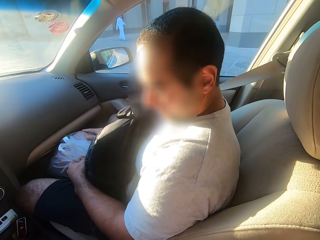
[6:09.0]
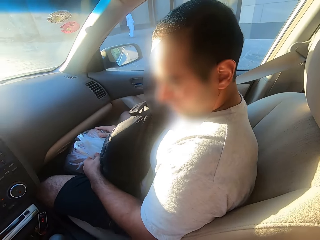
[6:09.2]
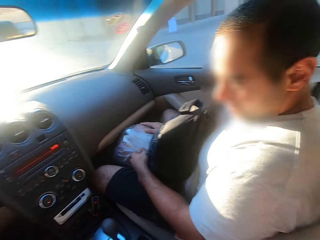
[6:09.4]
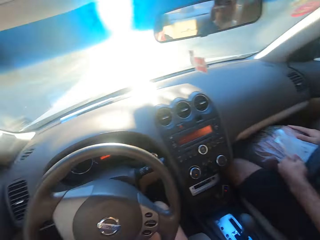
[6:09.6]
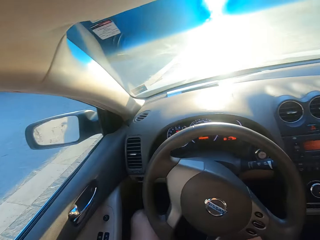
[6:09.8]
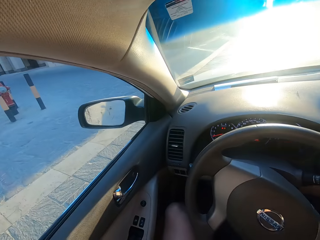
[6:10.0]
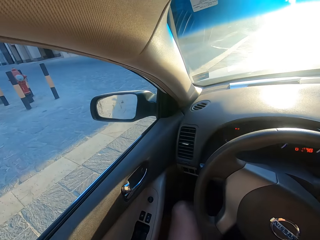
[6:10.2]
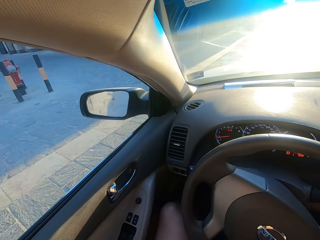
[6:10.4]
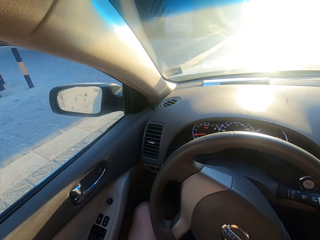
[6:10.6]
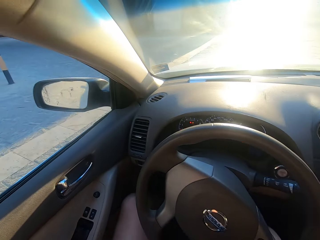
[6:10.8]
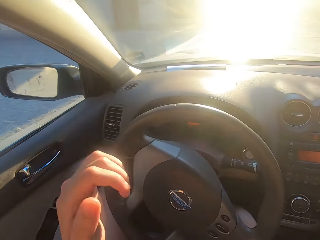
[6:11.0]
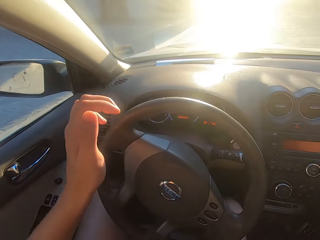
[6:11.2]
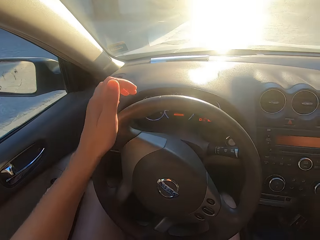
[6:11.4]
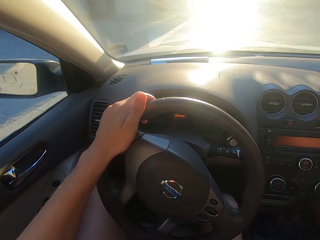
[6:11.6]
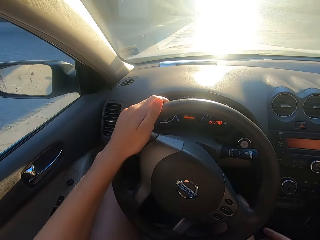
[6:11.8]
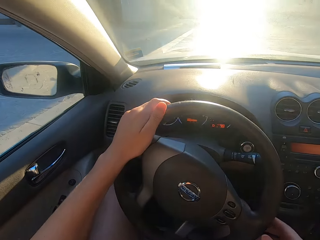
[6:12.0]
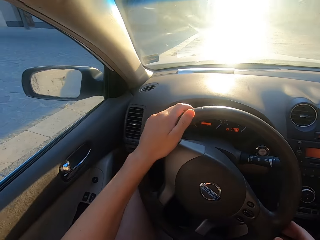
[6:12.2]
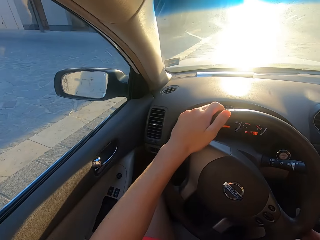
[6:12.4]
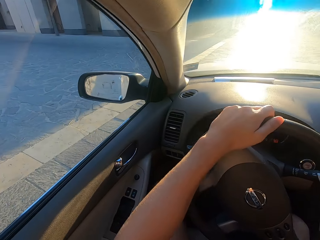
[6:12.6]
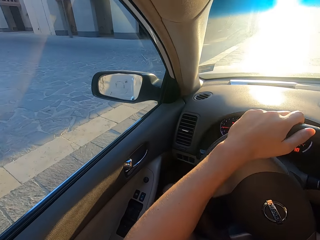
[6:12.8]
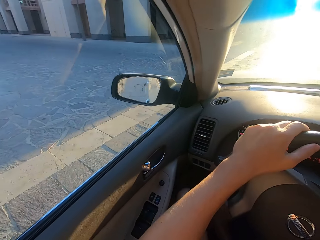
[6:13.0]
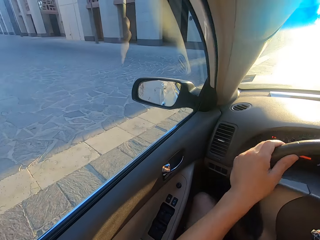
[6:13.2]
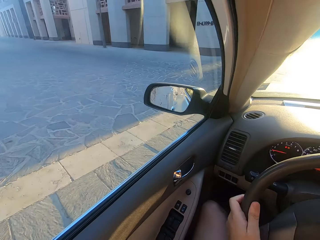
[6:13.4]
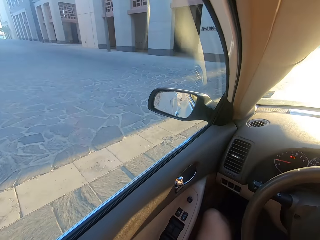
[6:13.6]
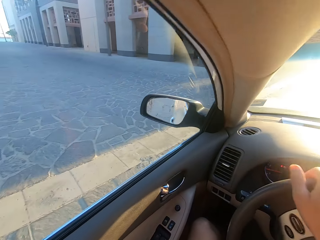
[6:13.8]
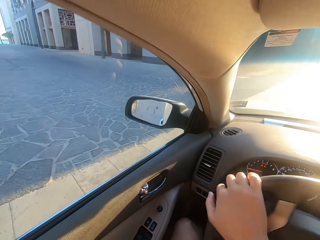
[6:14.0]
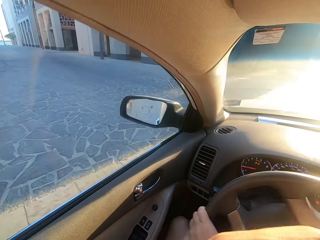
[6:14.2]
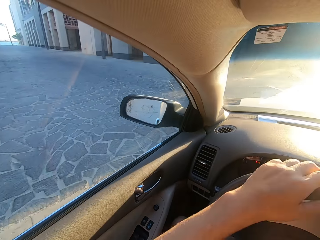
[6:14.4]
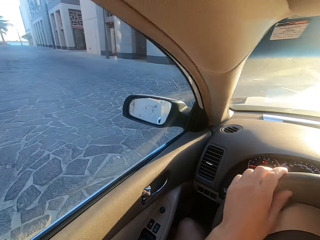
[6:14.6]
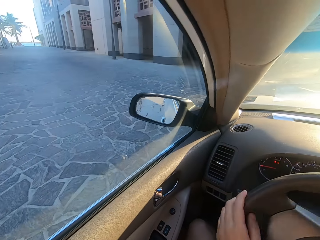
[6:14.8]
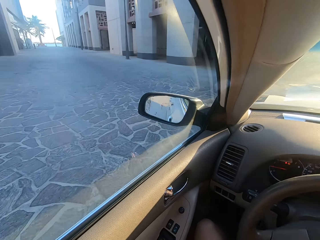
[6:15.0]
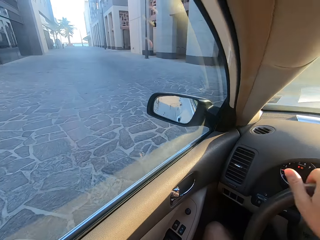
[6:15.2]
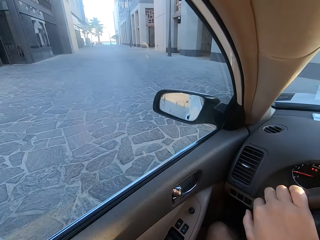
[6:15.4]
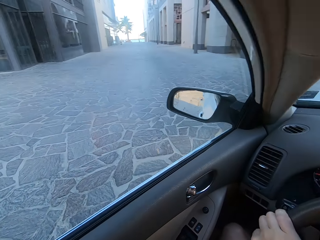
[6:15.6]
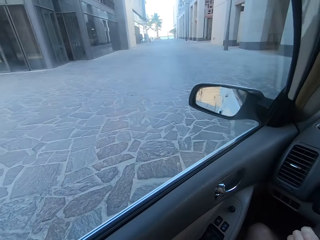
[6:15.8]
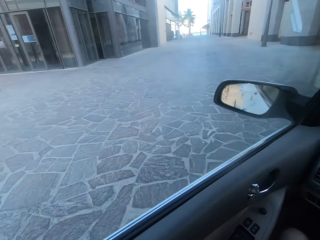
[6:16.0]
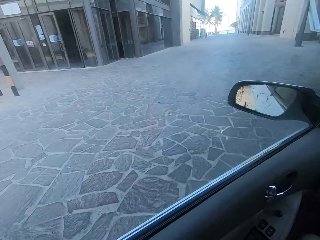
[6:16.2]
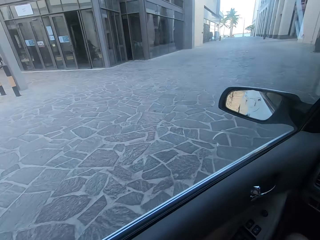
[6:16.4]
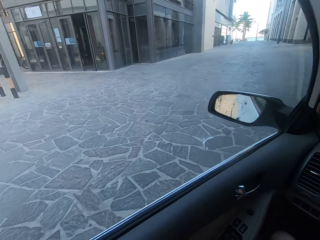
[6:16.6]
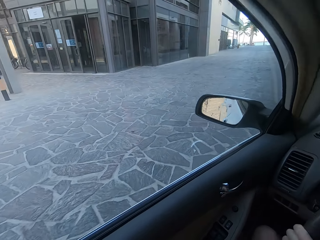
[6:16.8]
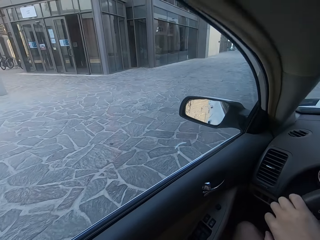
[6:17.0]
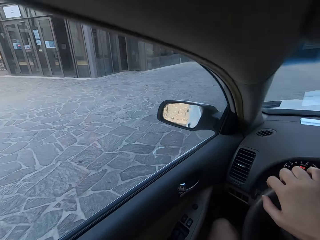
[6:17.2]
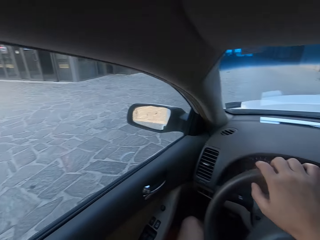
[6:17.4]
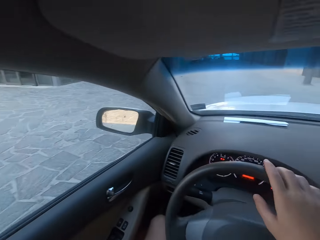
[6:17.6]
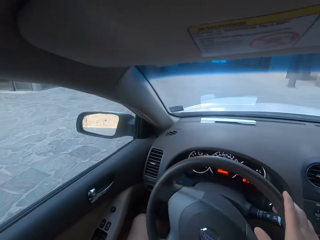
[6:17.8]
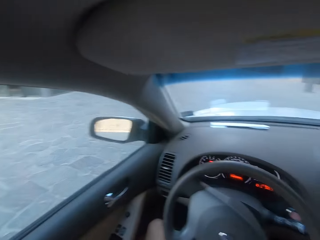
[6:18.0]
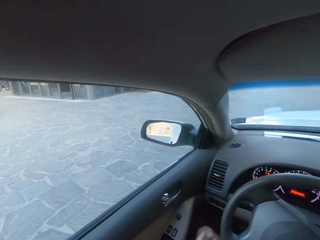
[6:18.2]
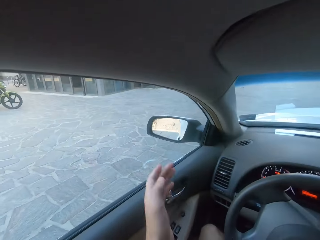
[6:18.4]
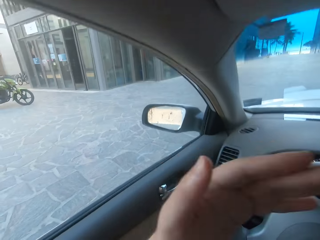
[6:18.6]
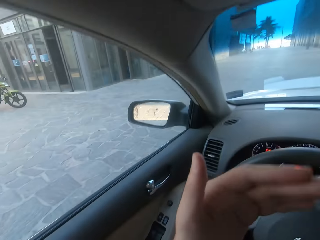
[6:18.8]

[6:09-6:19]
The camera wearer looks around. They drive the car. They look around.

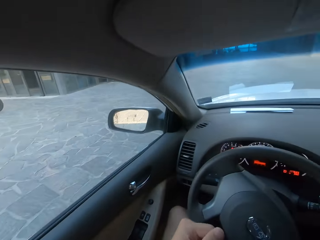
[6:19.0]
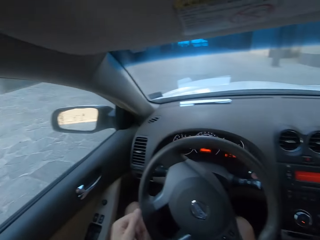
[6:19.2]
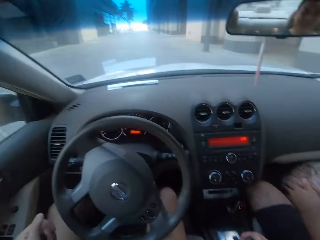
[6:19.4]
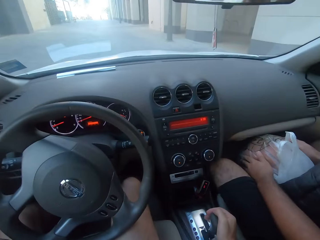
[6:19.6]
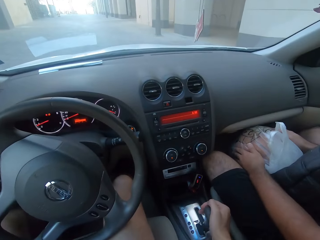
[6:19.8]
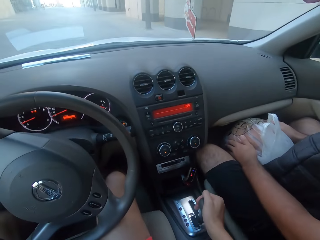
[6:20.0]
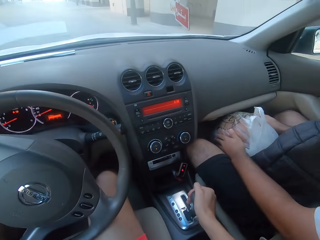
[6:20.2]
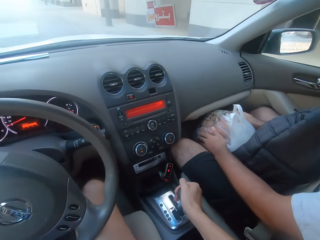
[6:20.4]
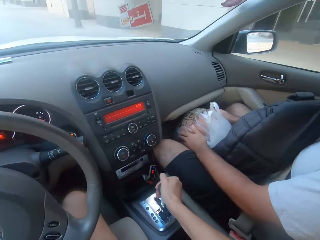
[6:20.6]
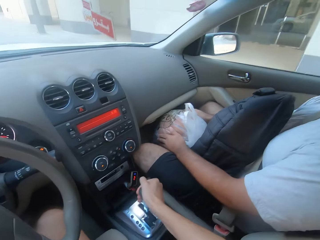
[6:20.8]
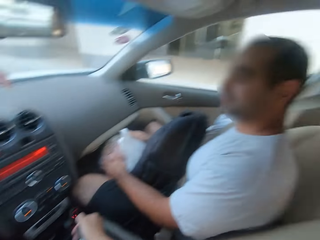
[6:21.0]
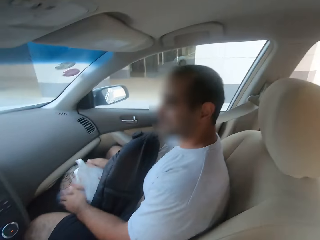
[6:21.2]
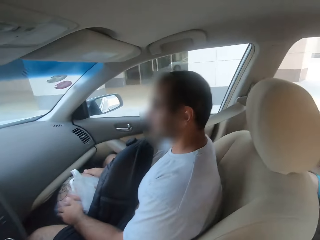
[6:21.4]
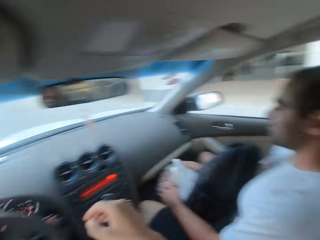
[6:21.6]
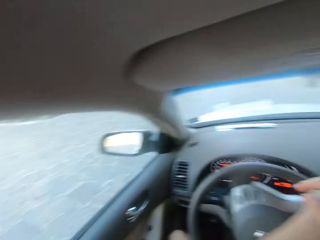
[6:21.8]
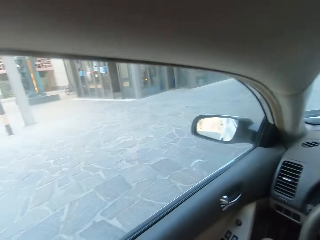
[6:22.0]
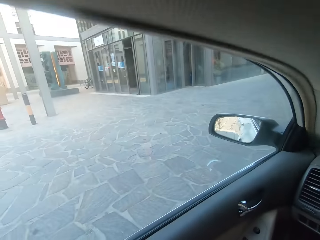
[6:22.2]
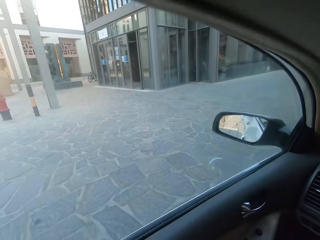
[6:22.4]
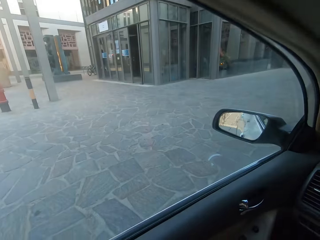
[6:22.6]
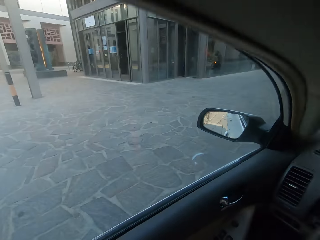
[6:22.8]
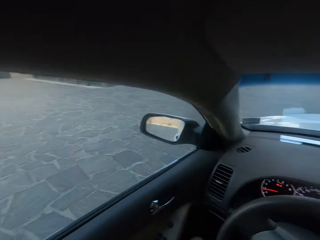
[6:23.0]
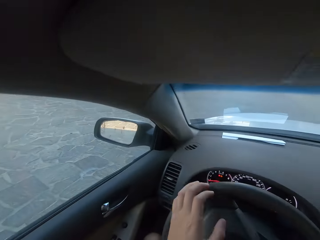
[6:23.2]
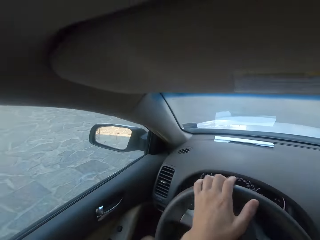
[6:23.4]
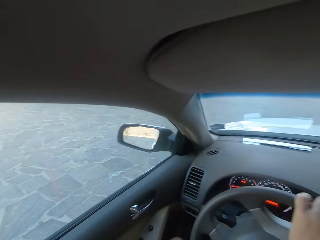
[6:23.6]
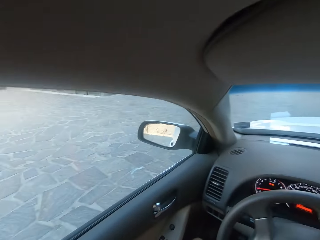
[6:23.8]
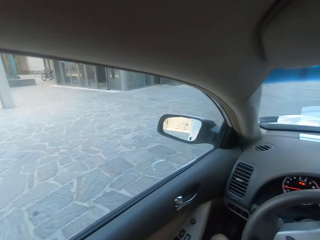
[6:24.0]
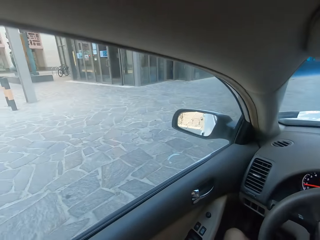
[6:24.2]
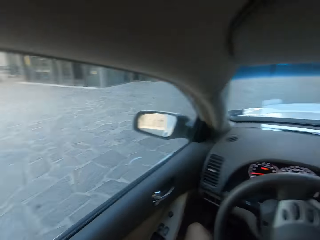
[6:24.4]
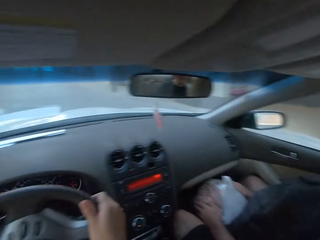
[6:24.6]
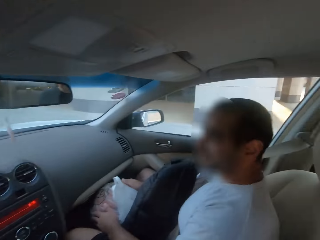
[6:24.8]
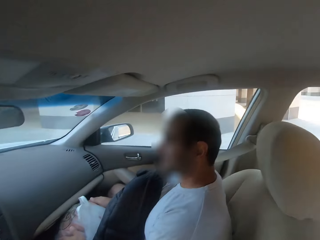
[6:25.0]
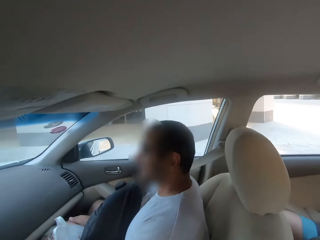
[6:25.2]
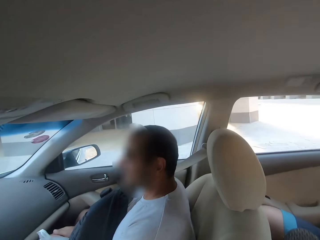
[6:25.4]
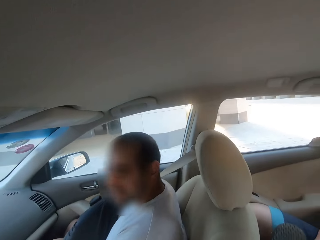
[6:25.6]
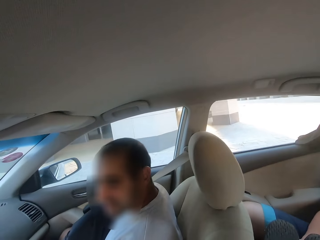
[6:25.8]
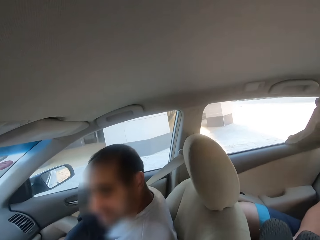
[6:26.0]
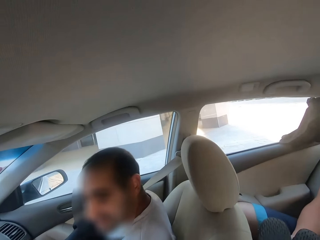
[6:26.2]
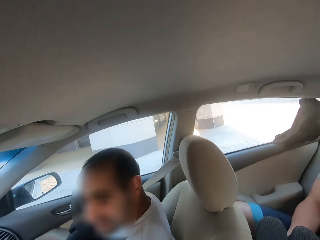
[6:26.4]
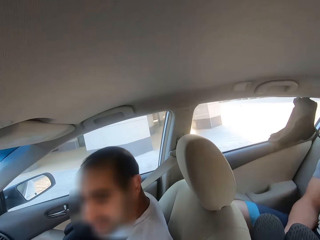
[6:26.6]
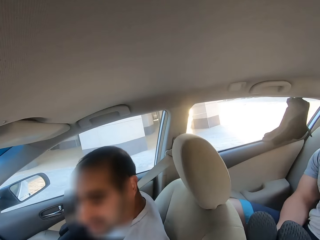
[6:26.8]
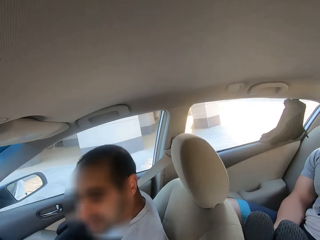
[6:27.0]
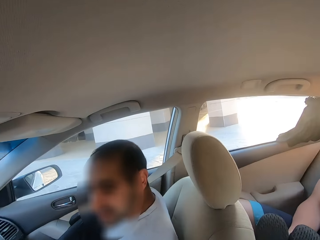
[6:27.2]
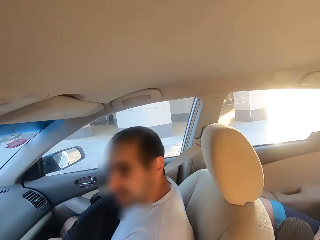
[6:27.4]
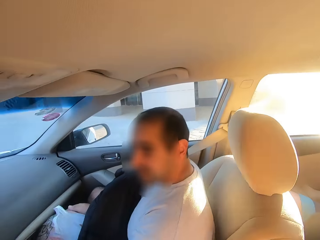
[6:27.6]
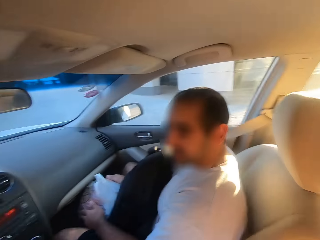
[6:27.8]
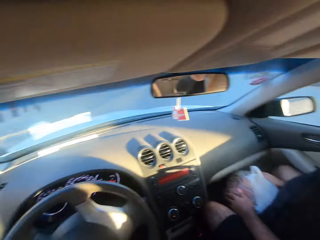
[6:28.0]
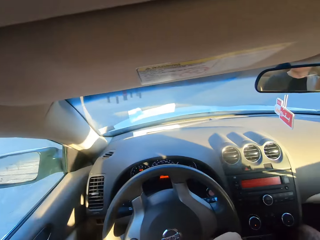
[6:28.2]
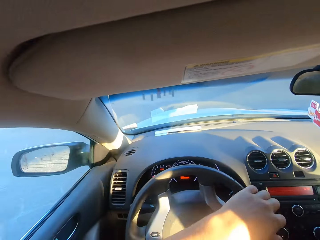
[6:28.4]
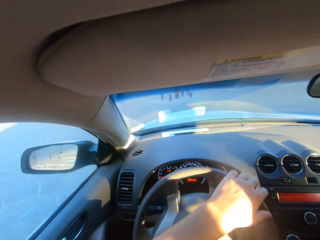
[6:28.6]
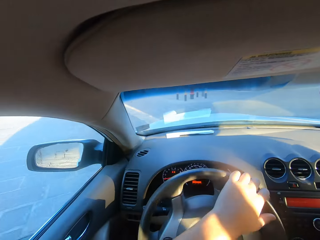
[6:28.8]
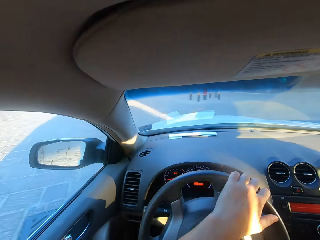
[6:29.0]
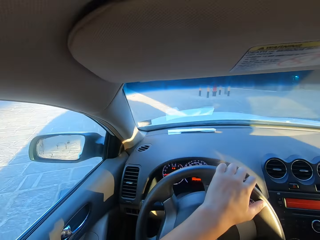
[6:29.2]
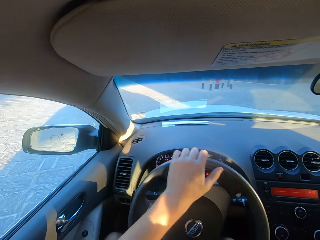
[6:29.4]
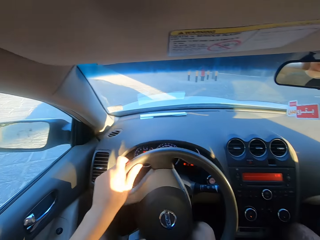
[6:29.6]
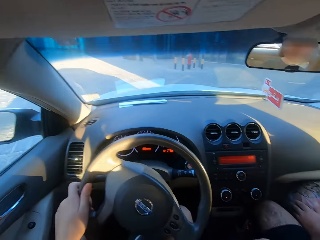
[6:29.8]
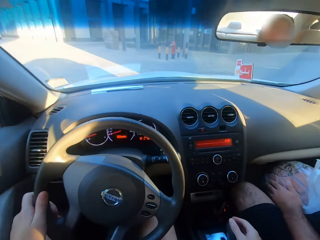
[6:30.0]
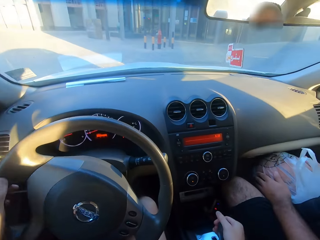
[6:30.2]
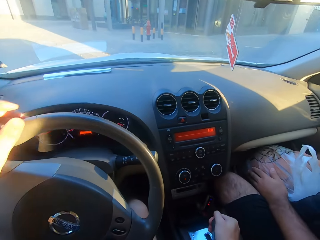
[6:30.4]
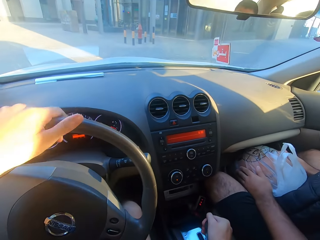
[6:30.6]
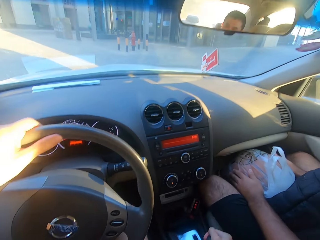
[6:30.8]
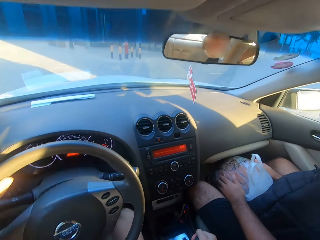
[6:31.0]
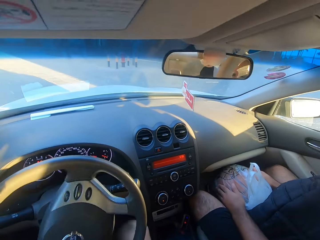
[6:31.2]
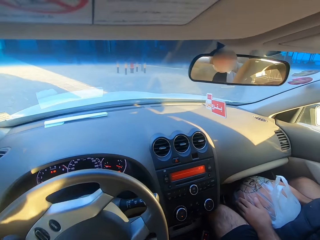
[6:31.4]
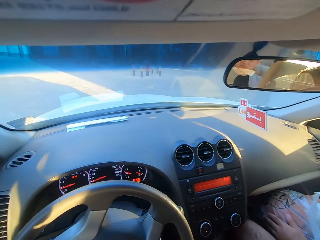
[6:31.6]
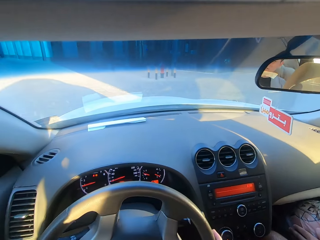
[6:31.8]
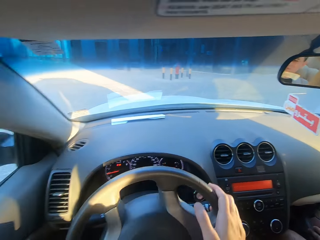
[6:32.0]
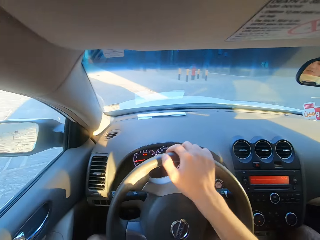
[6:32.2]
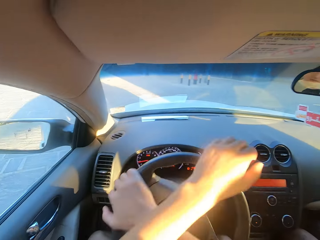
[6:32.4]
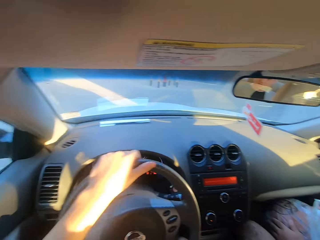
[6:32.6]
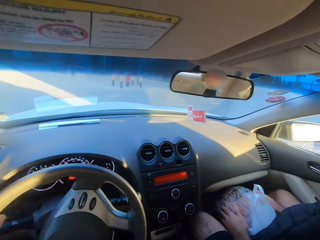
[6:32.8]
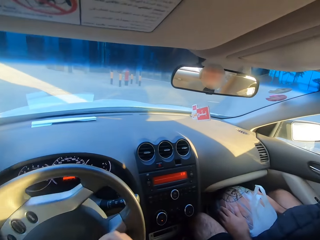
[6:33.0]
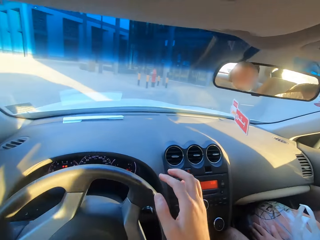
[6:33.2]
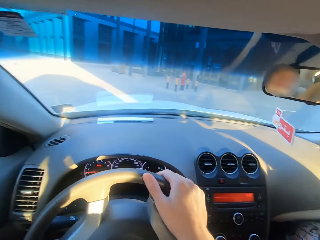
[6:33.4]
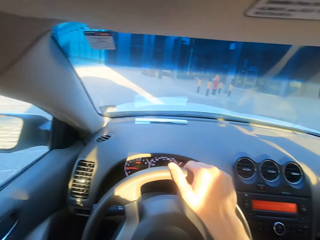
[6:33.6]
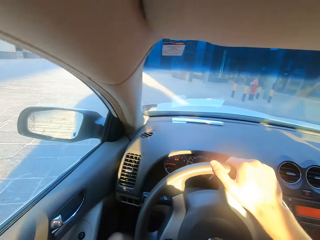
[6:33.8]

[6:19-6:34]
The camera wearer stops the car. They look around. They drive the car. They look around.
